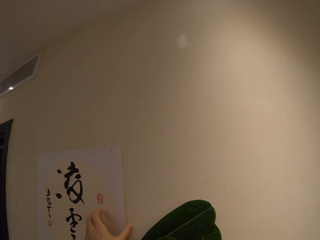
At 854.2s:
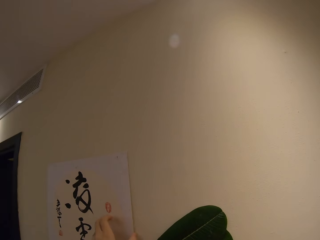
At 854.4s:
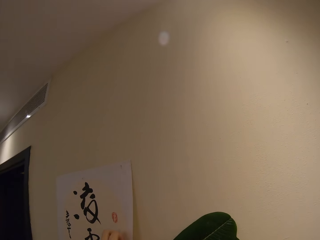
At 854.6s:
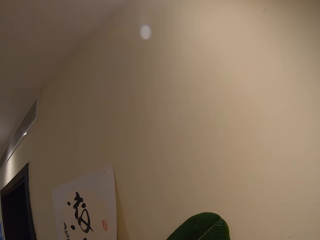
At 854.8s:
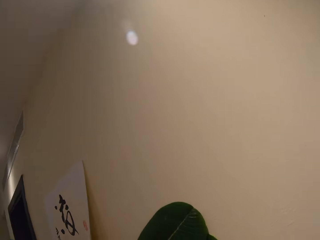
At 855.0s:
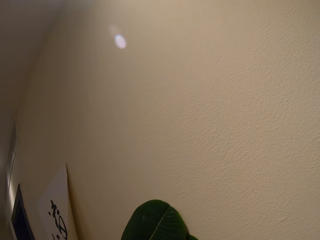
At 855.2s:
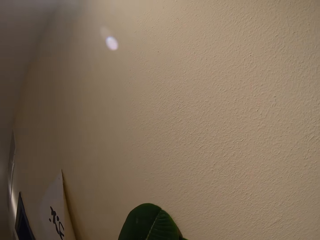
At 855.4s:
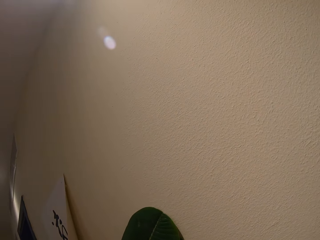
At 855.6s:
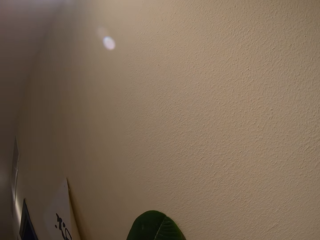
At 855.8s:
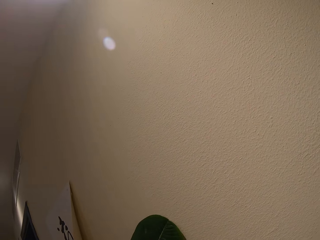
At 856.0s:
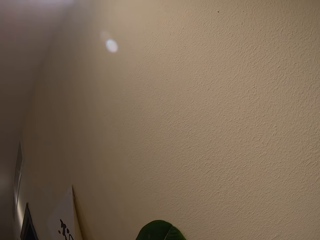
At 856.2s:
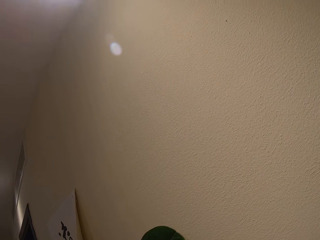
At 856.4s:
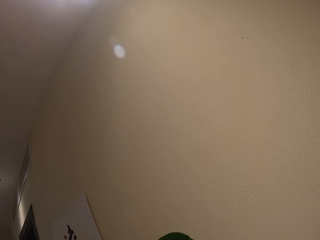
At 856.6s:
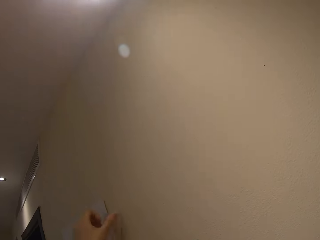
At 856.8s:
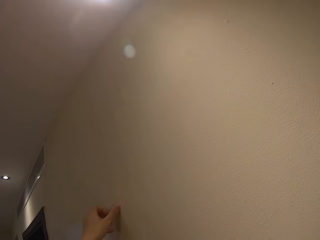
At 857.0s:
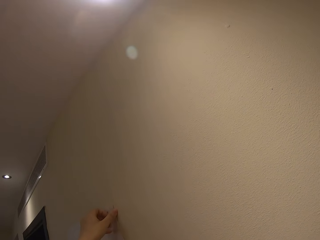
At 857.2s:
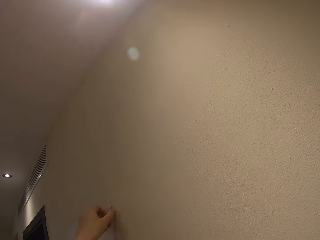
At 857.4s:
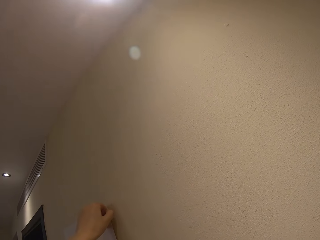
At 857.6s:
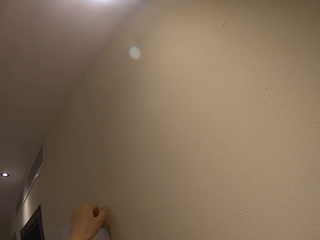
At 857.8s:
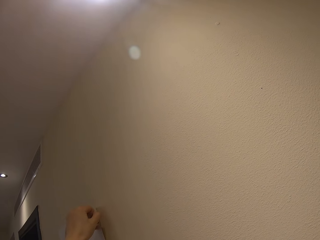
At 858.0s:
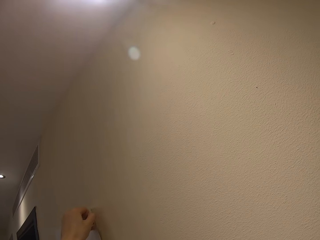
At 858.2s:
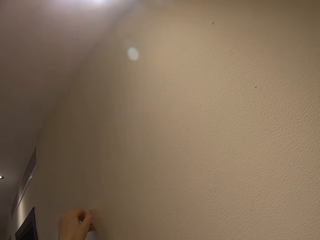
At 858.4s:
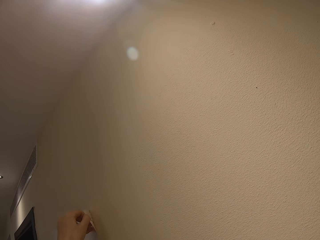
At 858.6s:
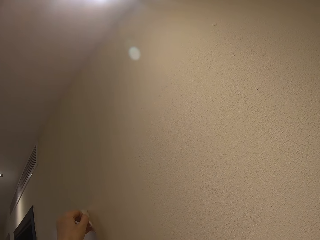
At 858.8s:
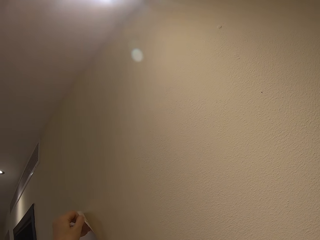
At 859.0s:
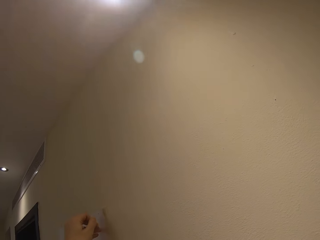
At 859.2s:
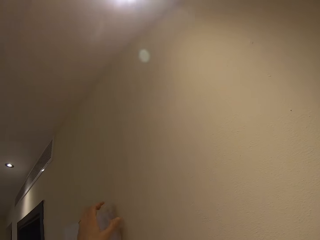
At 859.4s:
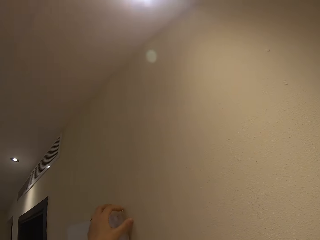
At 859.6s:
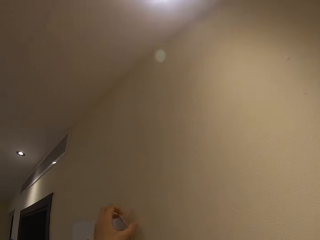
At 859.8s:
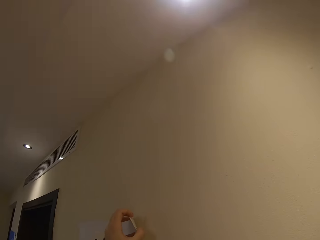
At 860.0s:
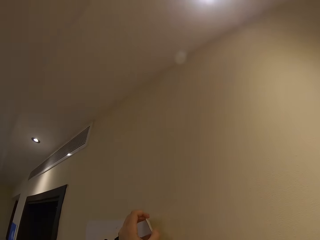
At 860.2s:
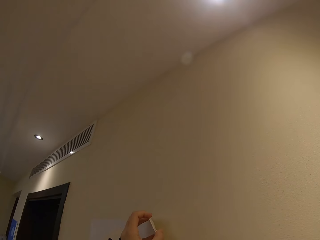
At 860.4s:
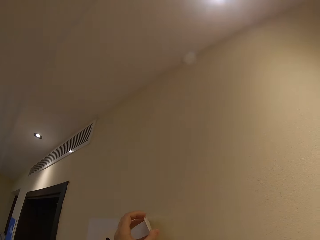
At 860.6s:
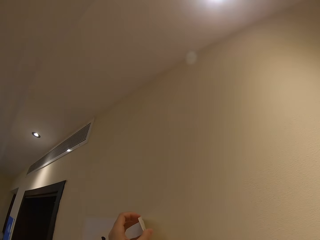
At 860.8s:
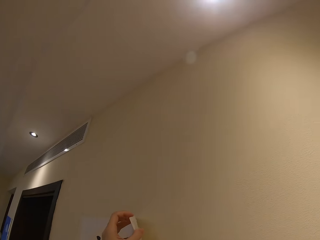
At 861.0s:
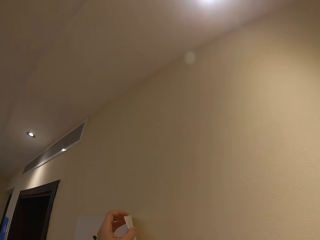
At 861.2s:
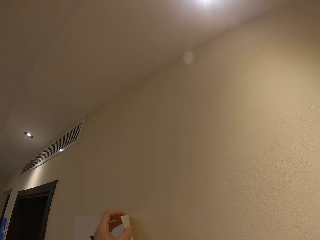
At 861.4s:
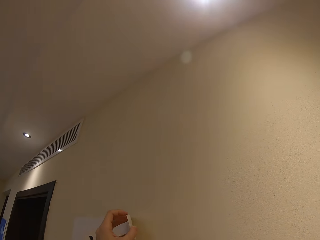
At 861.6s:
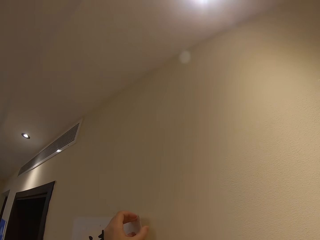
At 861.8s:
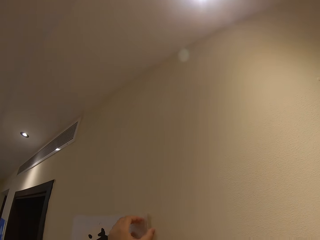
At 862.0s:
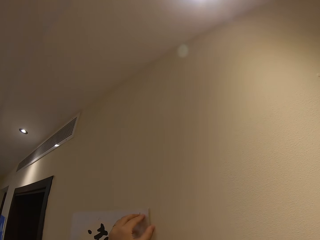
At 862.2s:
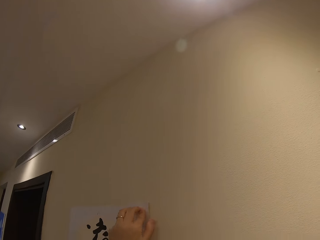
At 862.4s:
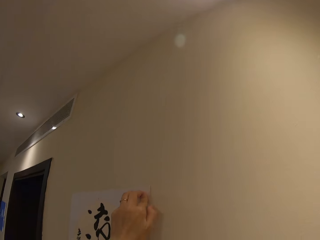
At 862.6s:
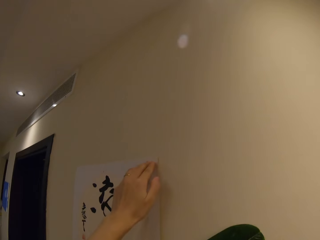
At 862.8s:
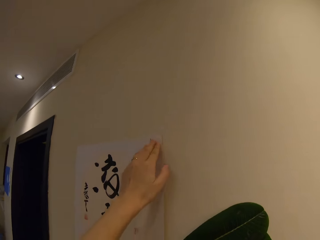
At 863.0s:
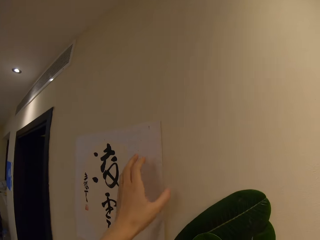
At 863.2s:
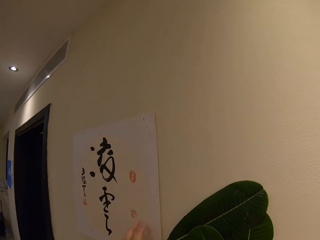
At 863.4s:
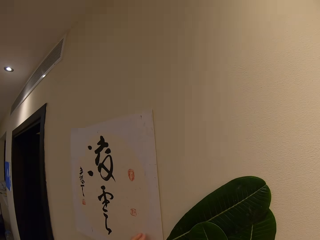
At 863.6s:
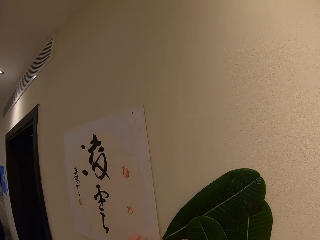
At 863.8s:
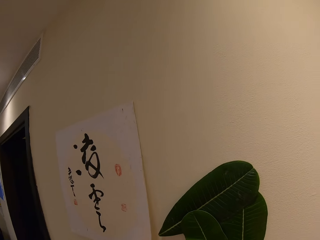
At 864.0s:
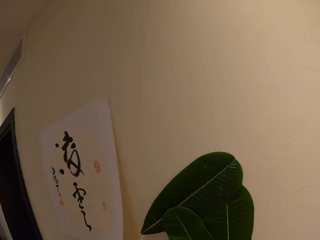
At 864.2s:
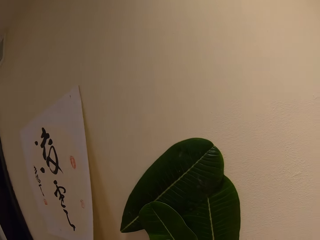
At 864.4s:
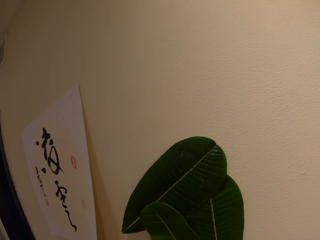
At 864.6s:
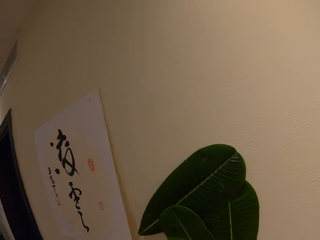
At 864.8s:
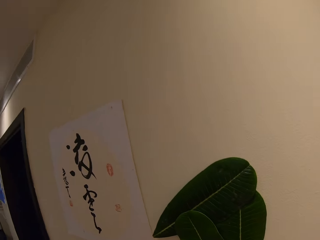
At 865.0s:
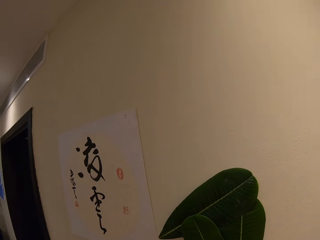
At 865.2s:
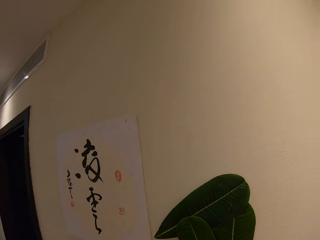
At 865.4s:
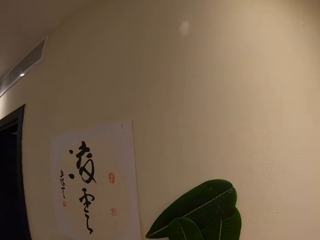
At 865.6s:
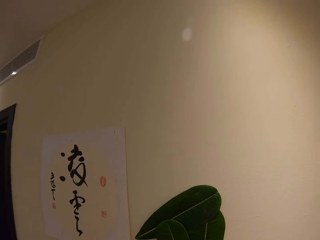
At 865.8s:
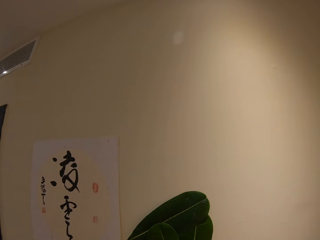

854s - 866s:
The camera wearer touches the white paper on the wall. They slightly lift the white paper. They stick the bunch on the wall. They try to remove the white paper from the wall. They press the paper on the wall. They look at the leaves decoration.

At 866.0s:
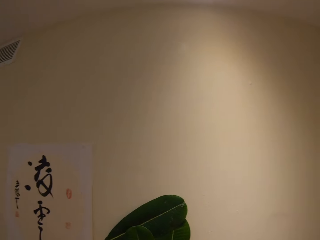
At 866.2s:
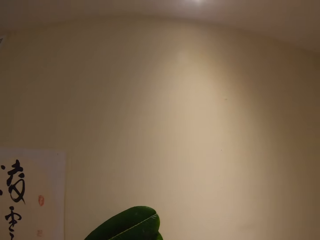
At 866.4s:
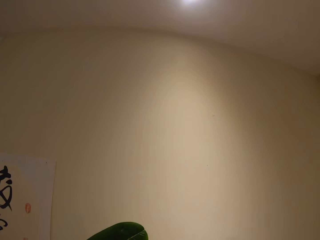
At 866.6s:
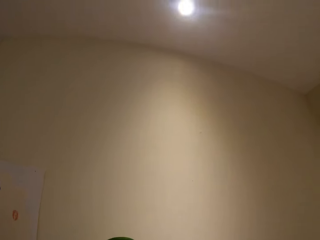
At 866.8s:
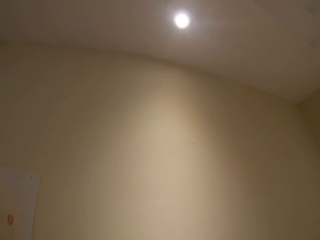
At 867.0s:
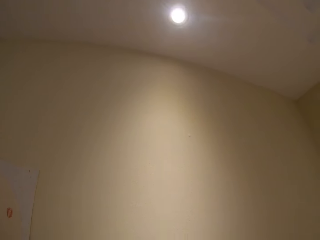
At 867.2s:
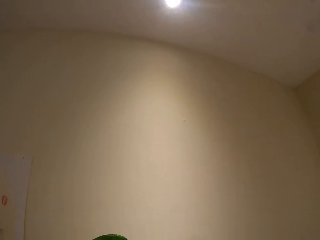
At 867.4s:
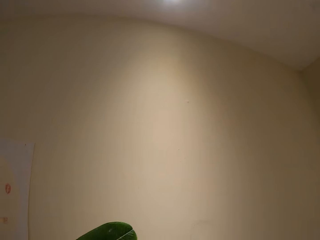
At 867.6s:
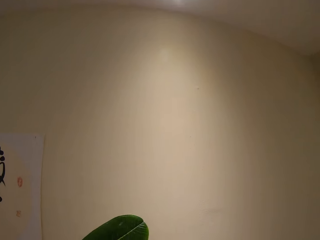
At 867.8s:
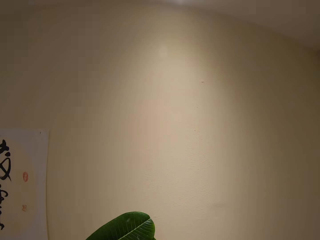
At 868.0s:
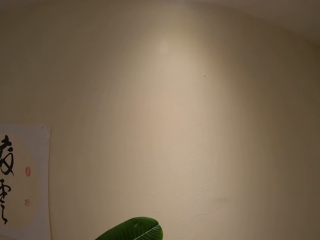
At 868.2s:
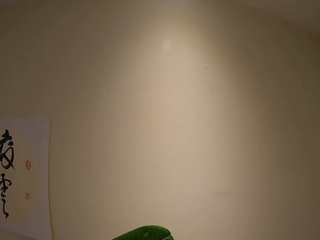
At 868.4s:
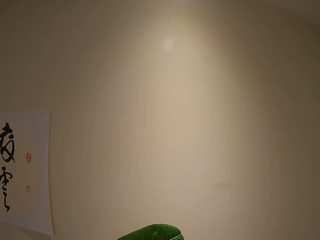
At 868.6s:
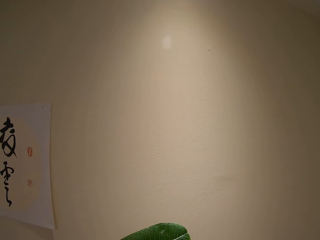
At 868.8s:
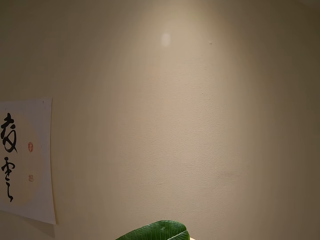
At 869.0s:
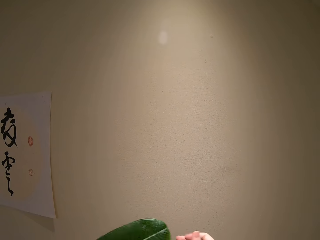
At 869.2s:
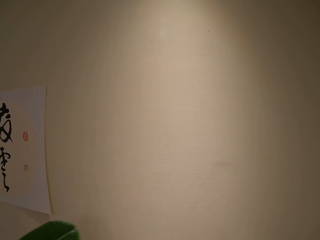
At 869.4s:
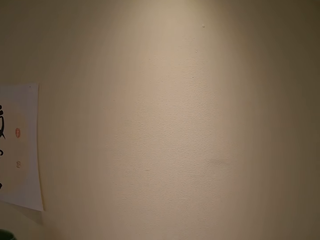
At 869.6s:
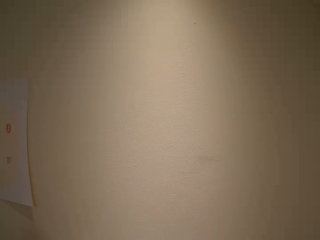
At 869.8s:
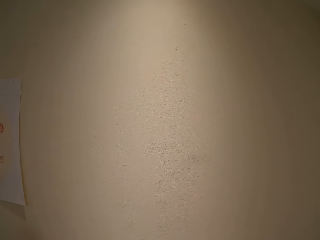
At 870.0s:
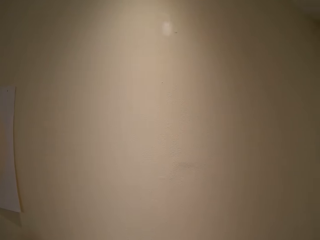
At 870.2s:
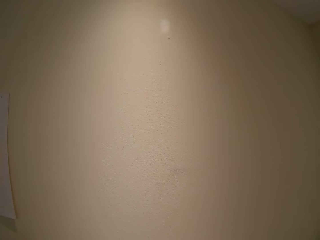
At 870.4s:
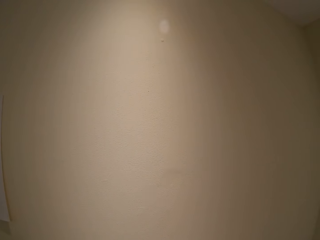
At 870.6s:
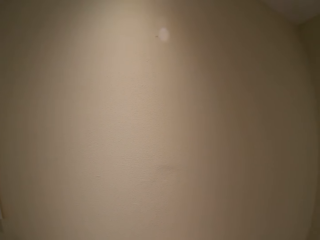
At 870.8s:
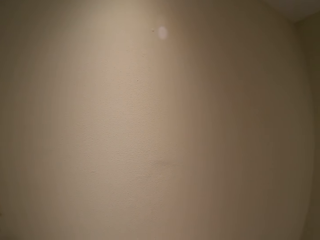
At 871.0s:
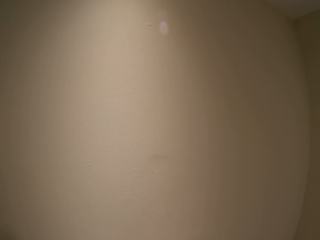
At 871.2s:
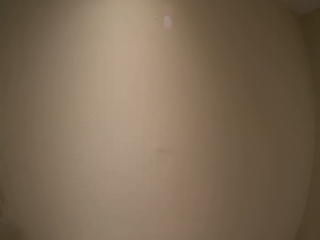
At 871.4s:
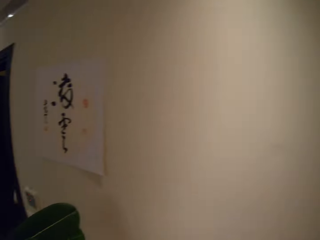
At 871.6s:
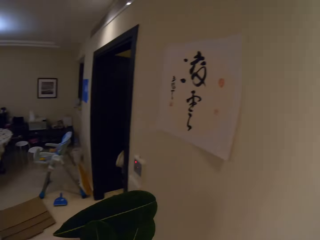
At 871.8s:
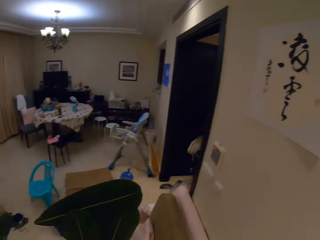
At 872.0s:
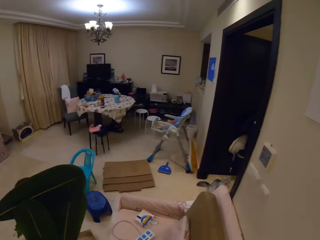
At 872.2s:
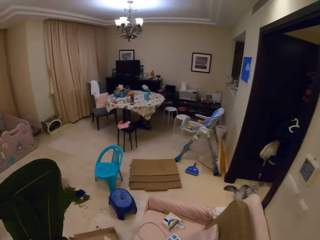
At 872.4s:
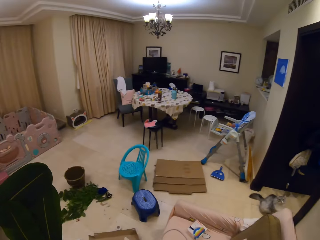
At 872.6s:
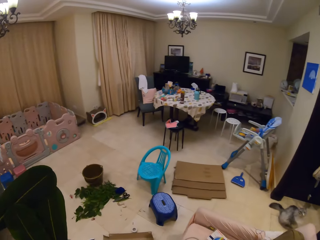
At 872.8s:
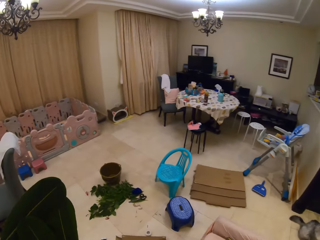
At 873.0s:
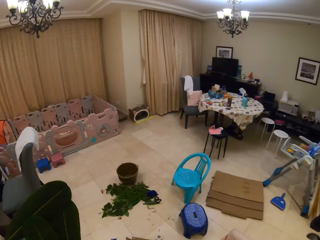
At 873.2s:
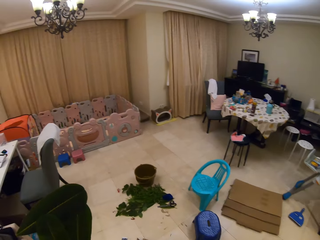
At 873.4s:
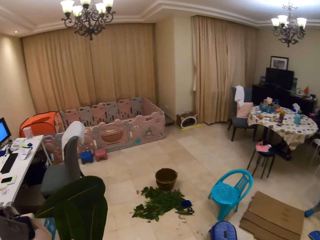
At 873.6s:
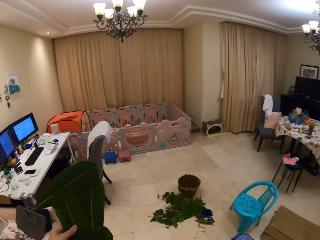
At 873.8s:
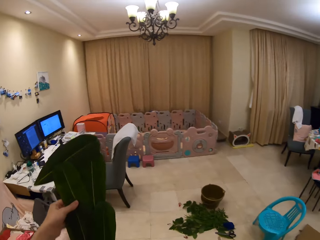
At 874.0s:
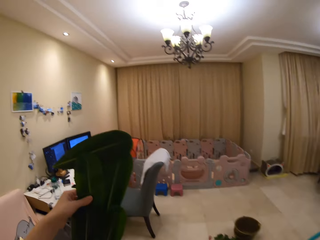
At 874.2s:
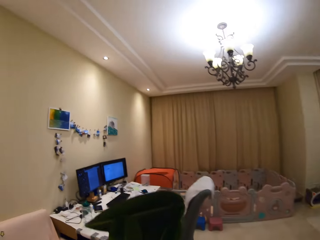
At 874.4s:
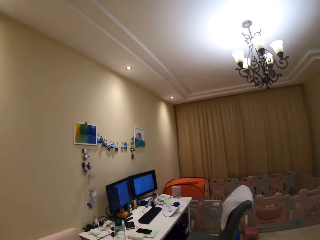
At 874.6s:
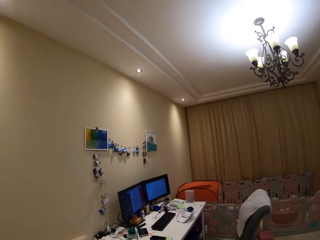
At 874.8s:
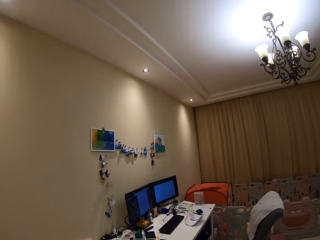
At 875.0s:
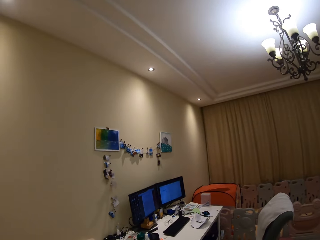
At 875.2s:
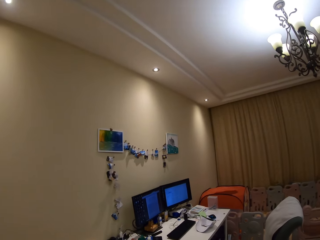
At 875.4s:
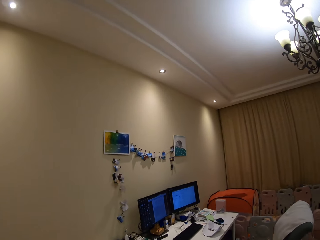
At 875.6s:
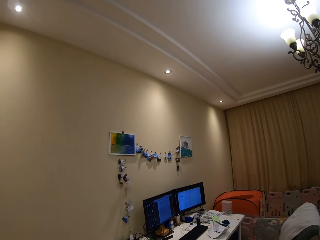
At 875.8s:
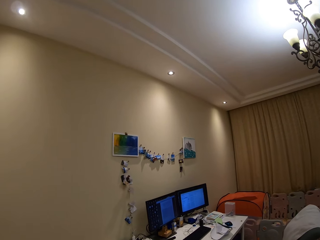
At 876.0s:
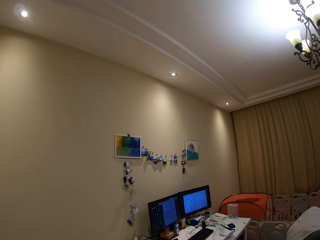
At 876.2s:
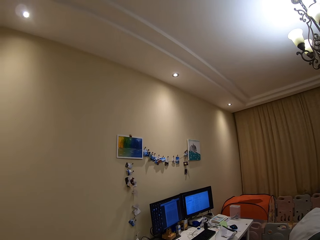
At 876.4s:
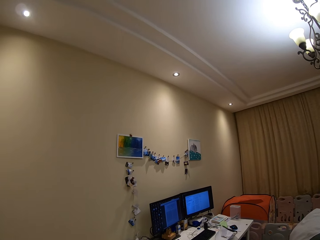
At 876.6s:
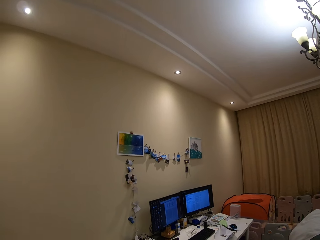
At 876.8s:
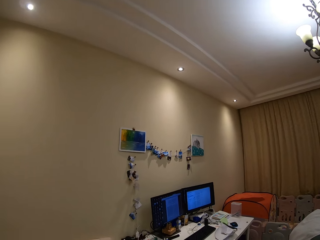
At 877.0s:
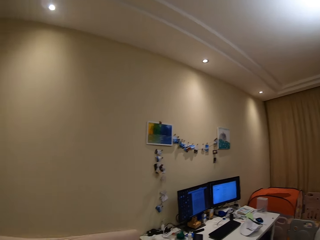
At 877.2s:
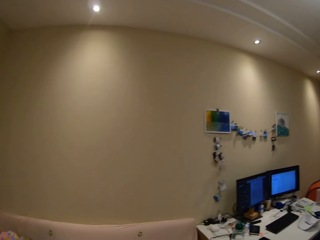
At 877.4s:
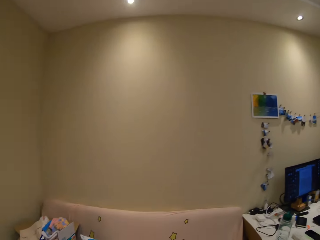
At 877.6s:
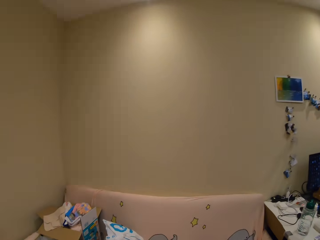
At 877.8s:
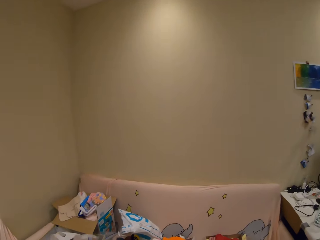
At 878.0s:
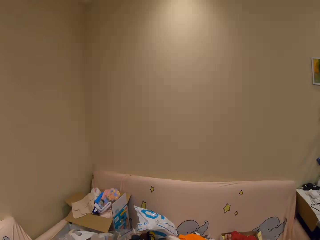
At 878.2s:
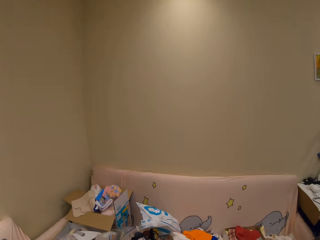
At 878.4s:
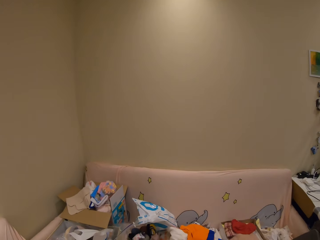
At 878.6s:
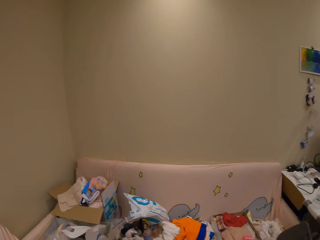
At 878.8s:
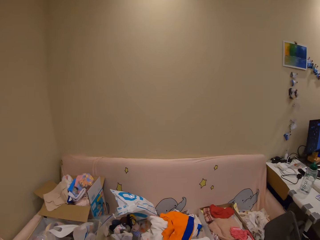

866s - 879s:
The camera wearer tries to remove a piece of paper from the wall. They stick the paper on the wall. They look around and move the leaves decoration. They pick the bunch. They stare at the wall. They look around. They look at the leaves decoration. They look around. They walk in the room.
